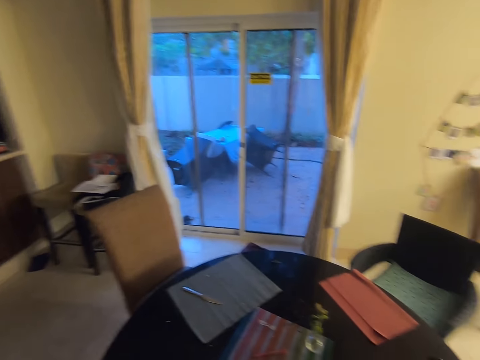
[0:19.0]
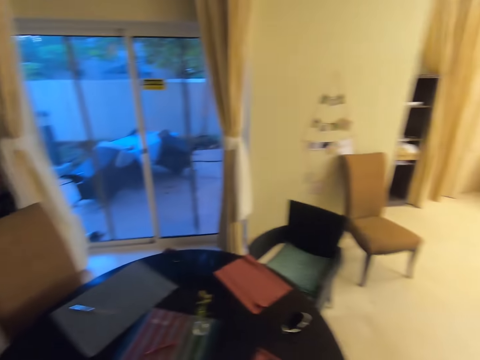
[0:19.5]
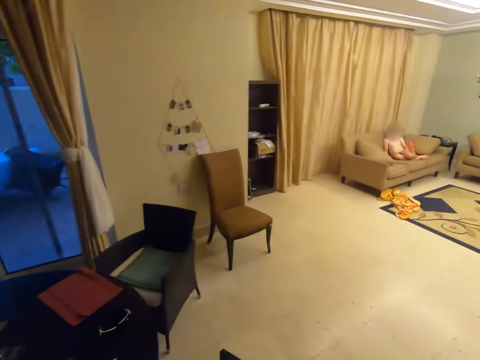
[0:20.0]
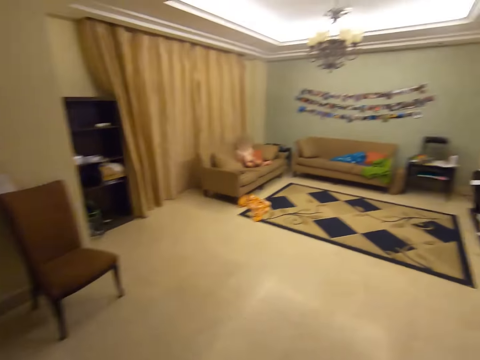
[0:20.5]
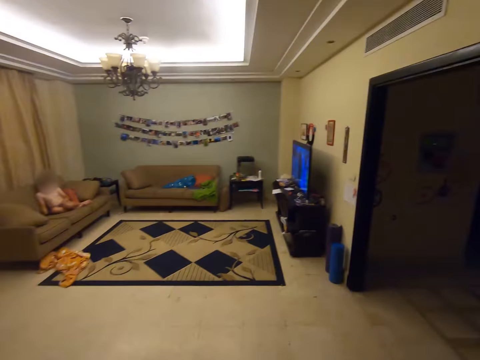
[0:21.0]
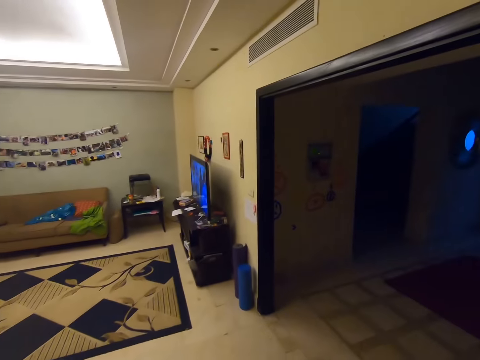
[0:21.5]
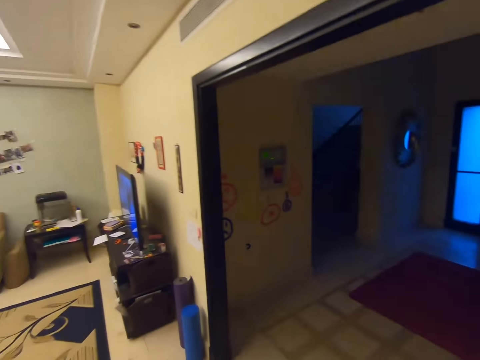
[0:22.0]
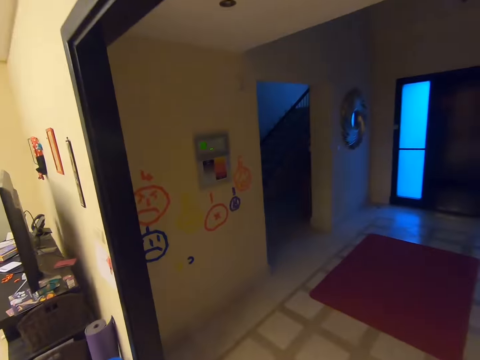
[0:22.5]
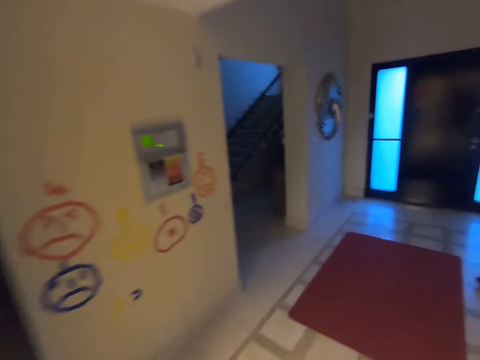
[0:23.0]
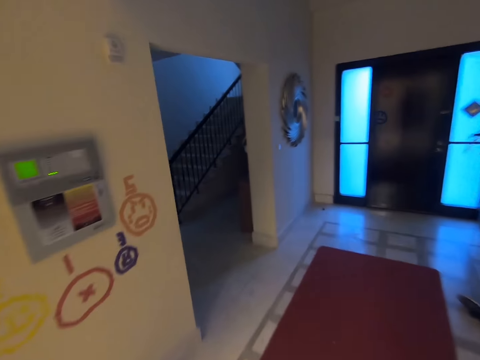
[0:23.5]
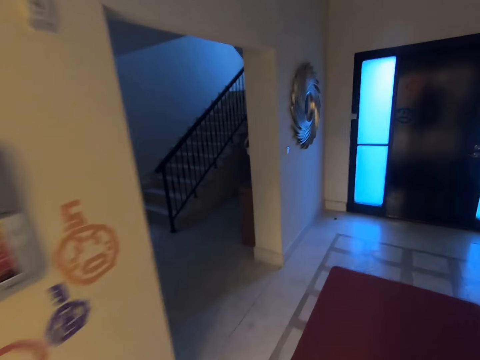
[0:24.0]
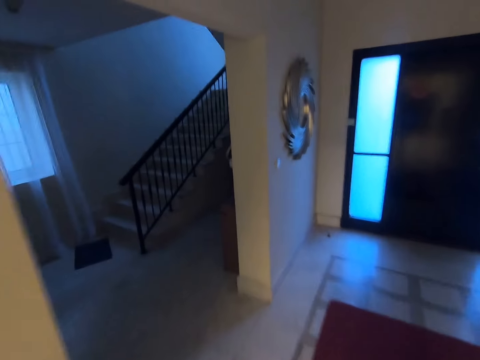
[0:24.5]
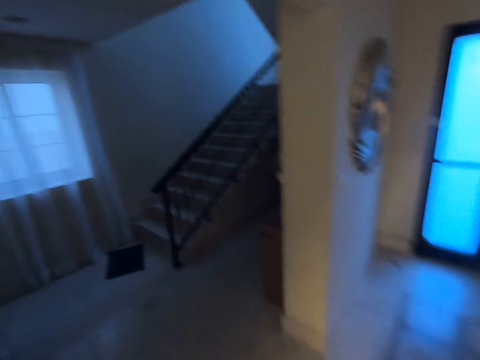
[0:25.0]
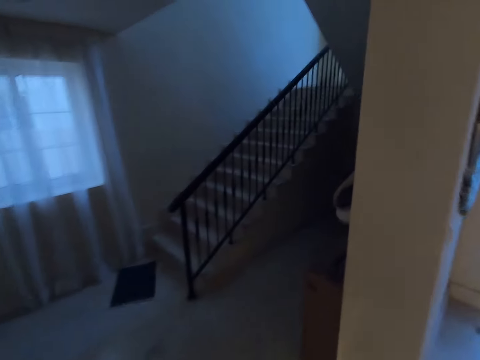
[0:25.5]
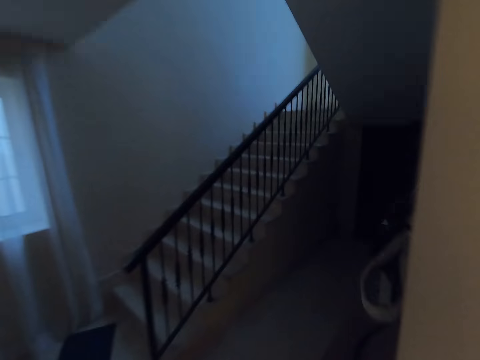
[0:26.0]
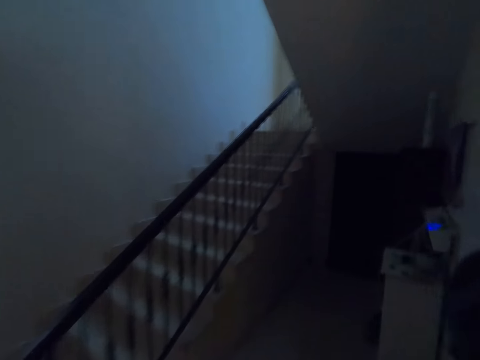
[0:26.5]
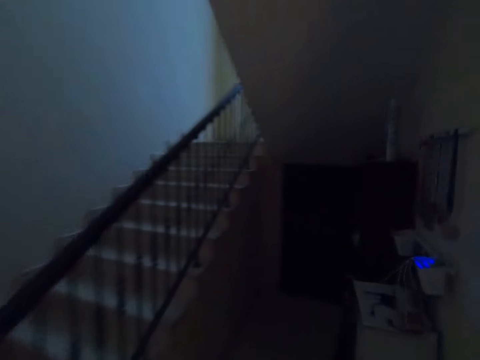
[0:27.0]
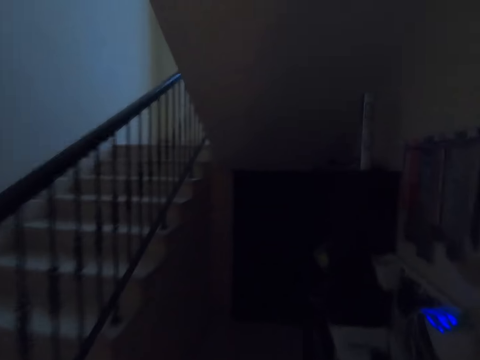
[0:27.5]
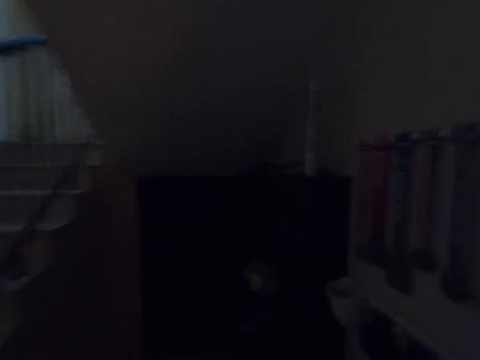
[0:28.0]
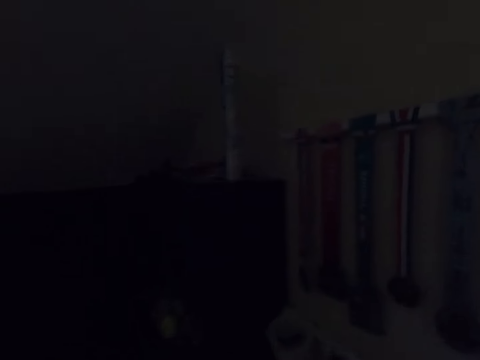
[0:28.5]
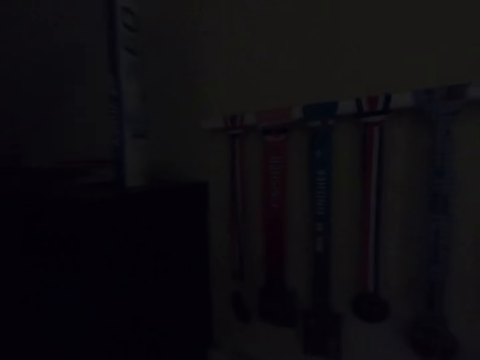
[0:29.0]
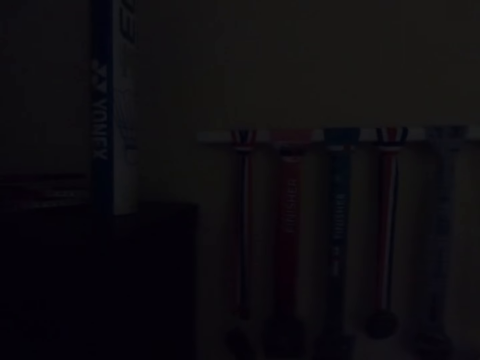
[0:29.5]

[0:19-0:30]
The camera wearer walks around the house. They walk inside the house.

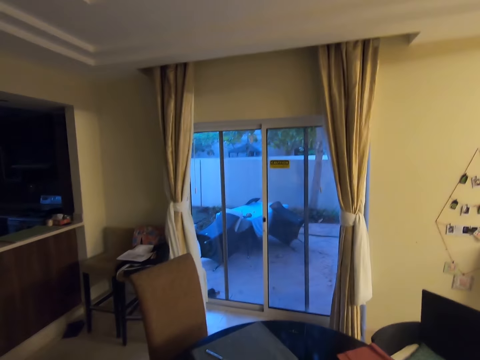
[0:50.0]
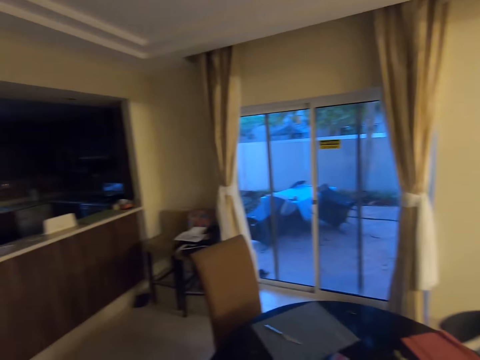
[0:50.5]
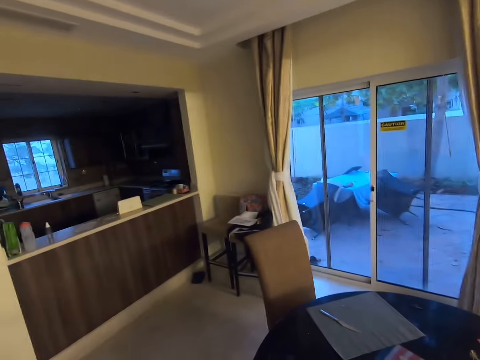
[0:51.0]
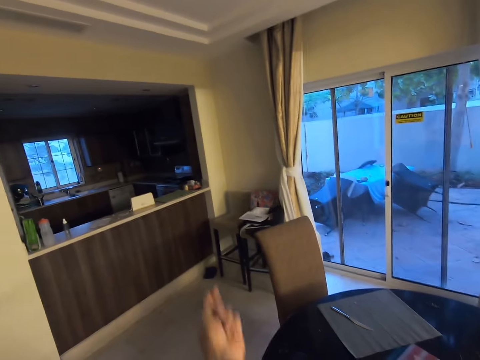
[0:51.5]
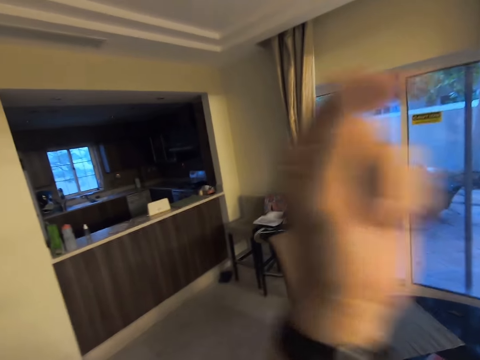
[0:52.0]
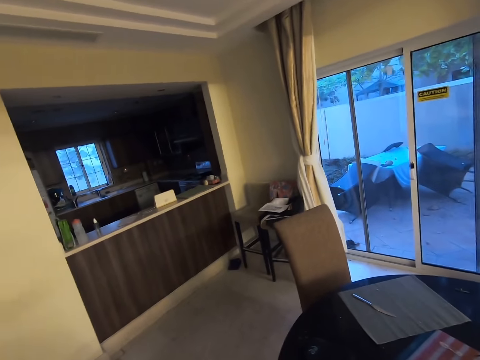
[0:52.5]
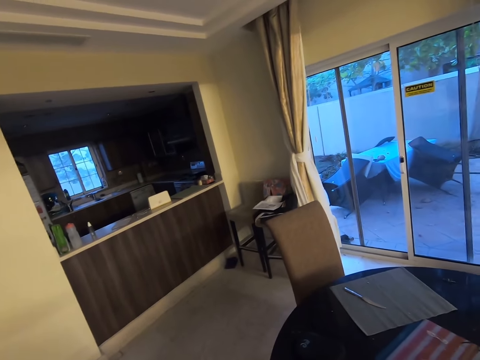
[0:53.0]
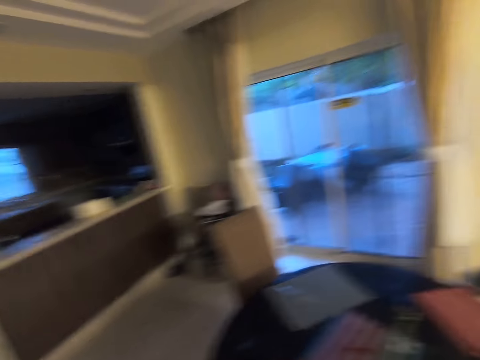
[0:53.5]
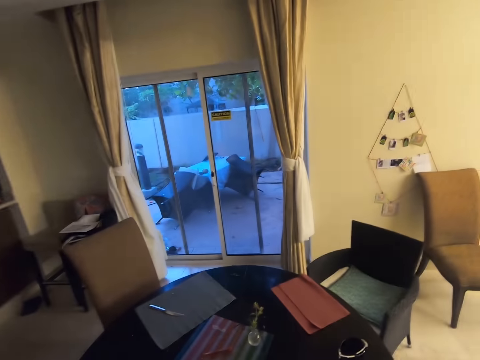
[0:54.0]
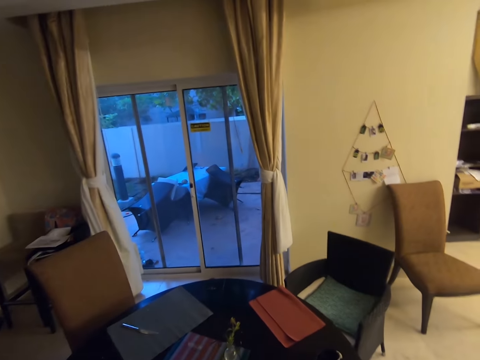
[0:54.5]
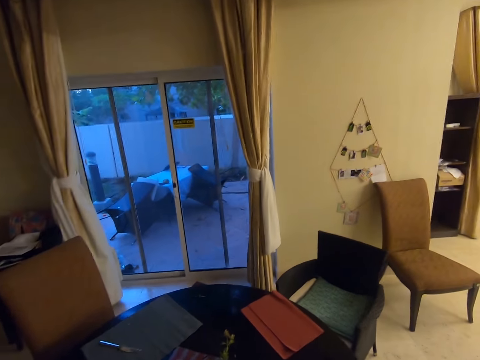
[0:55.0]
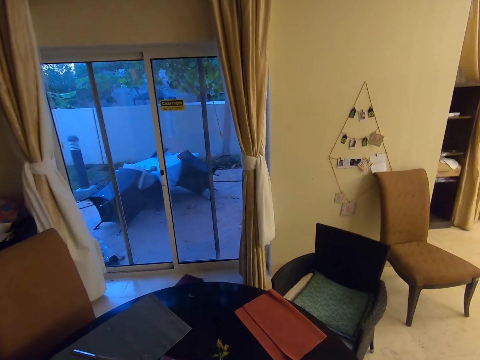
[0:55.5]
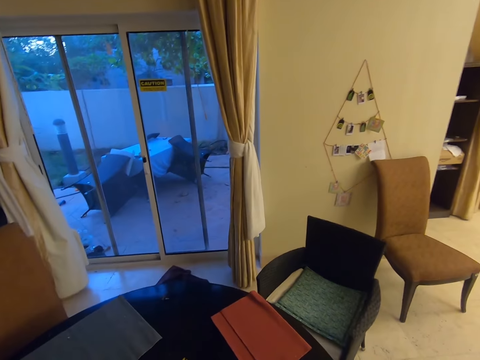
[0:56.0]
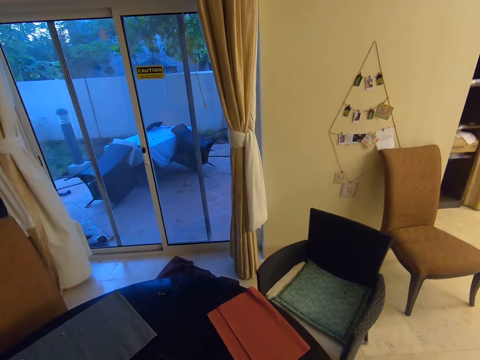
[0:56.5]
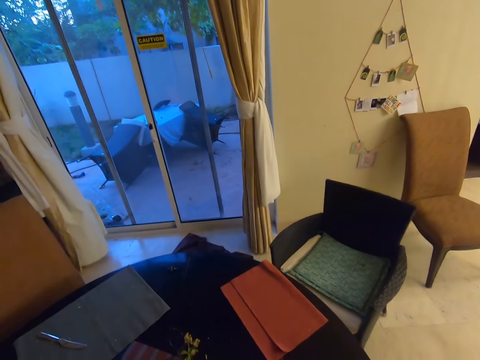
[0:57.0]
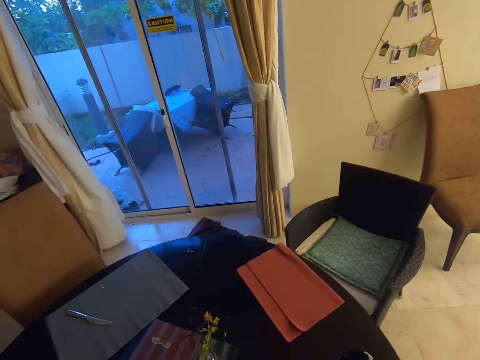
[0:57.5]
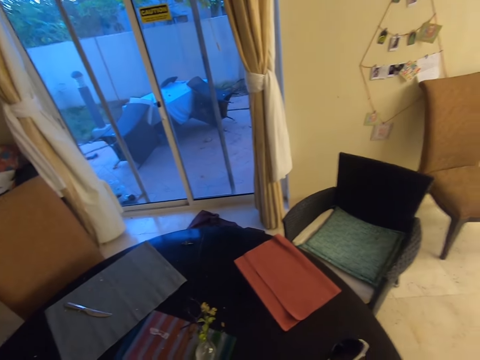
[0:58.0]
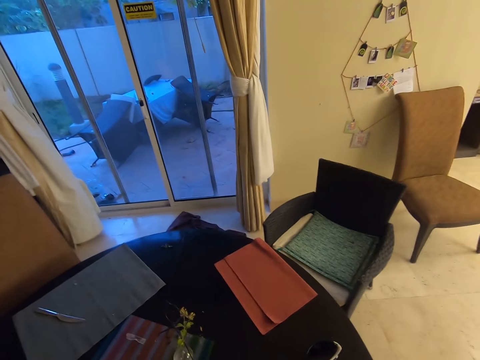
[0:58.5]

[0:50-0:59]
The camera wearer carries her left hand up. She walks around the house.

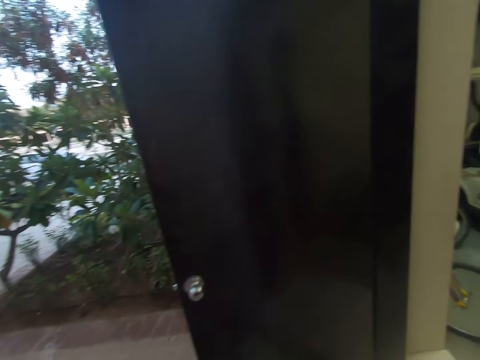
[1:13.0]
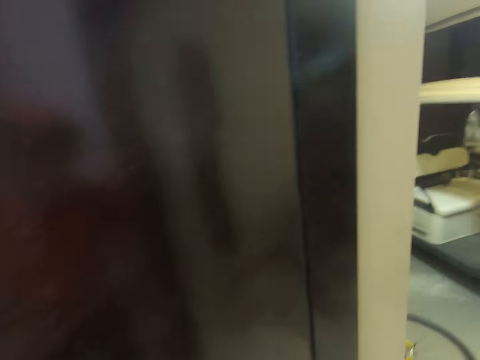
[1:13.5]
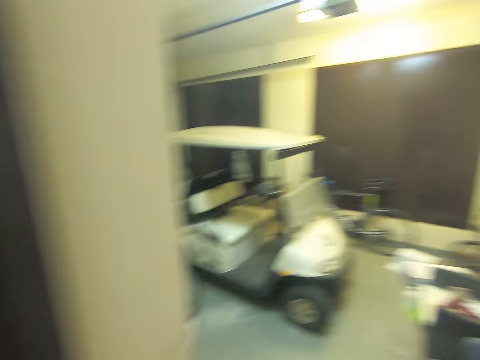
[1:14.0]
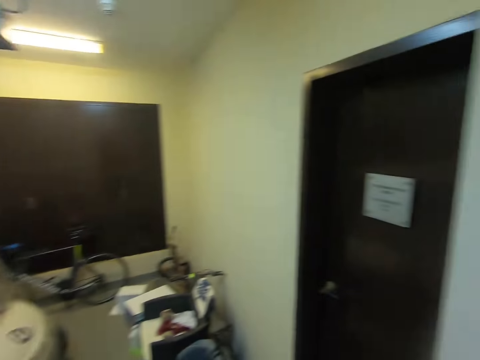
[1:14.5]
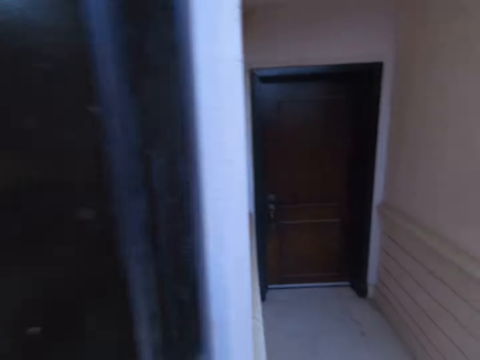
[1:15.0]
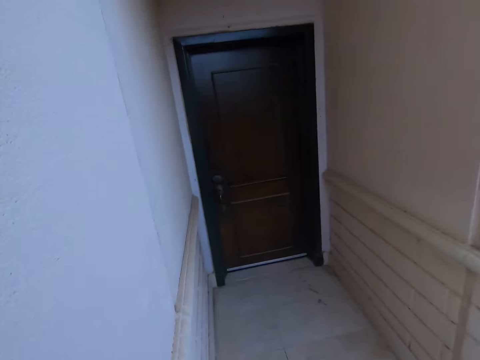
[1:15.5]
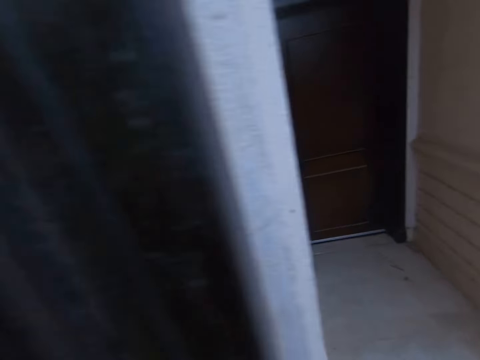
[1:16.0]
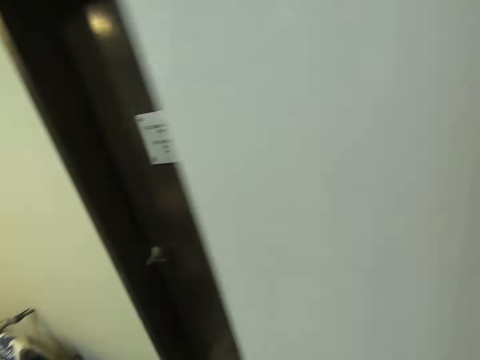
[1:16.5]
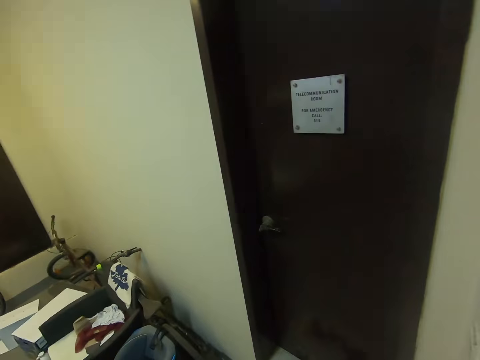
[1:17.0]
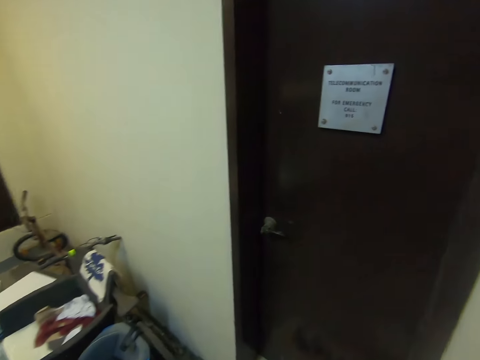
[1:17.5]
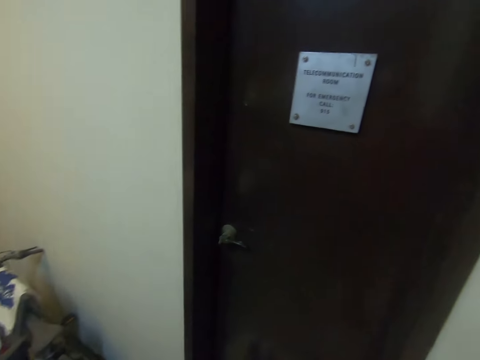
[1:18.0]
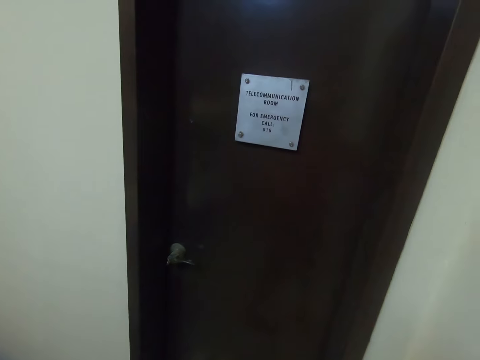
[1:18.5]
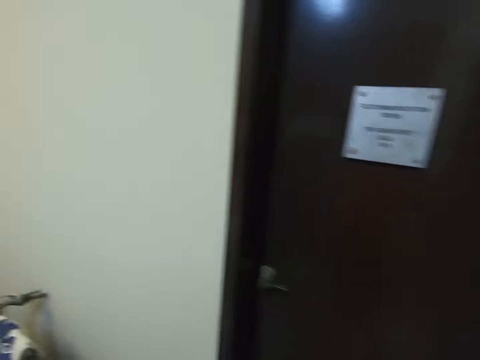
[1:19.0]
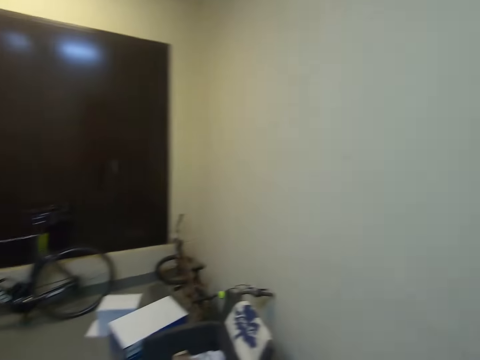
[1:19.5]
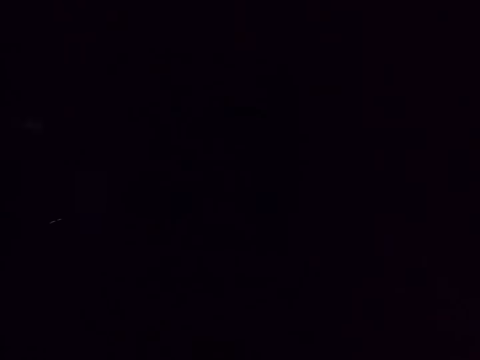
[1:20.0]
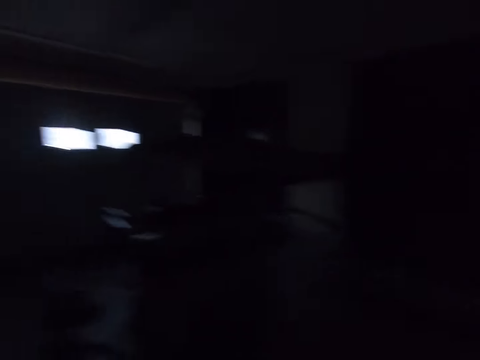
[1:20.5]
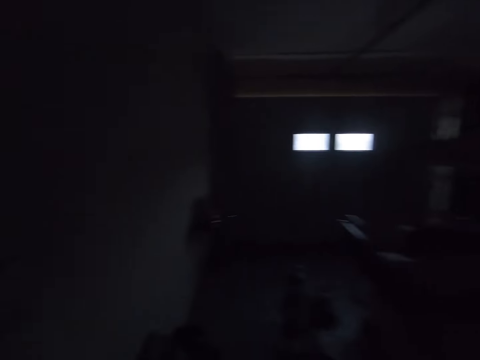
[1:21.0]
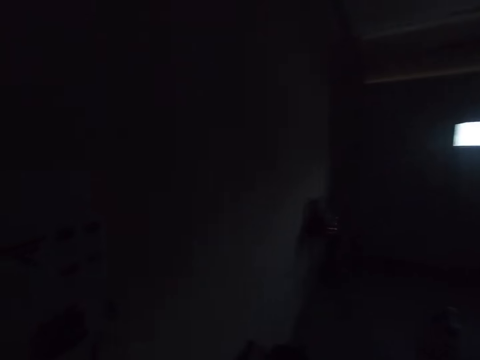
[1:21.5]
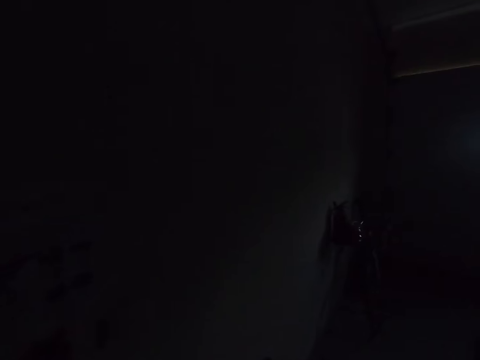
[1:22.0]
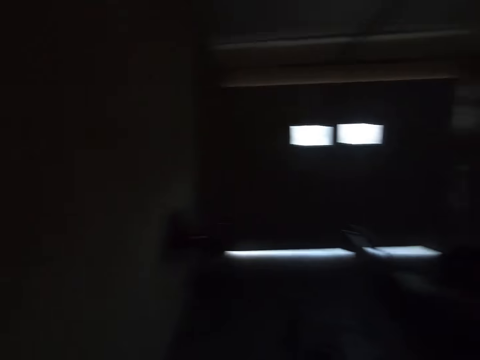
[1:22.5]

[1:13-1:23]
The camera wearer enters a room.
